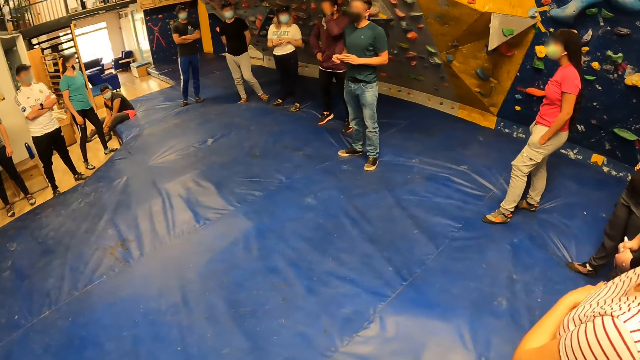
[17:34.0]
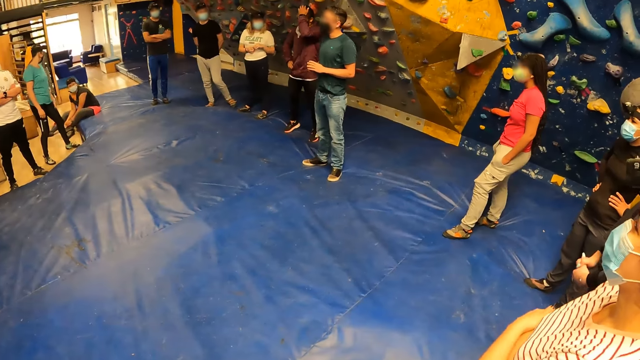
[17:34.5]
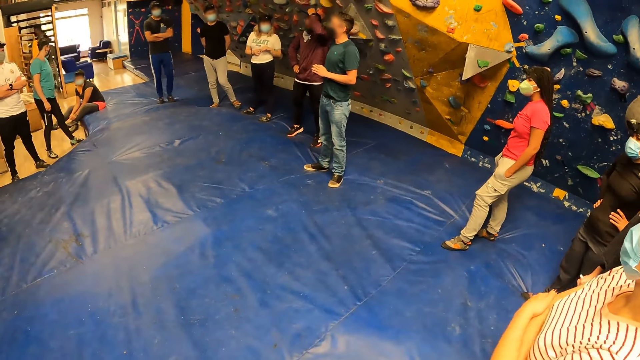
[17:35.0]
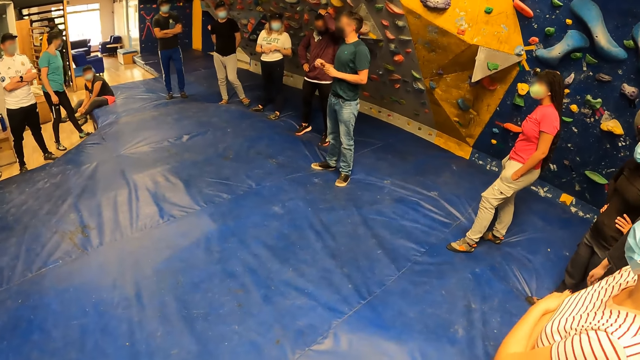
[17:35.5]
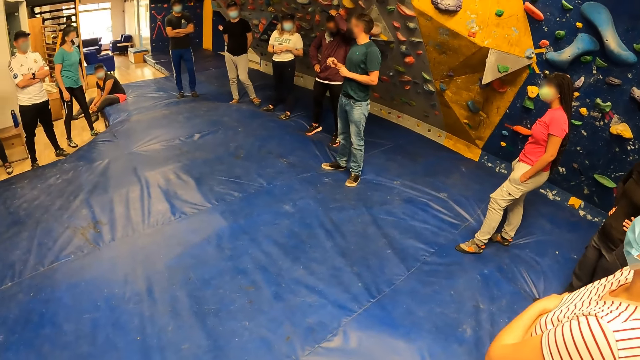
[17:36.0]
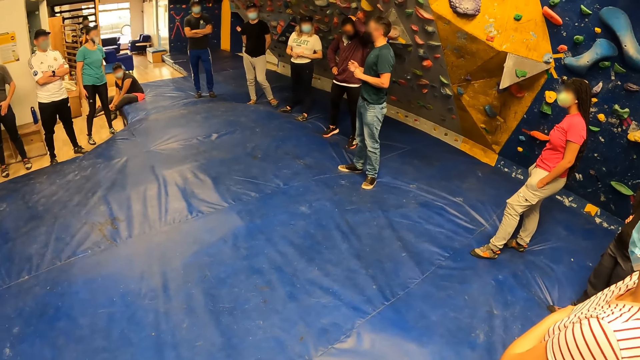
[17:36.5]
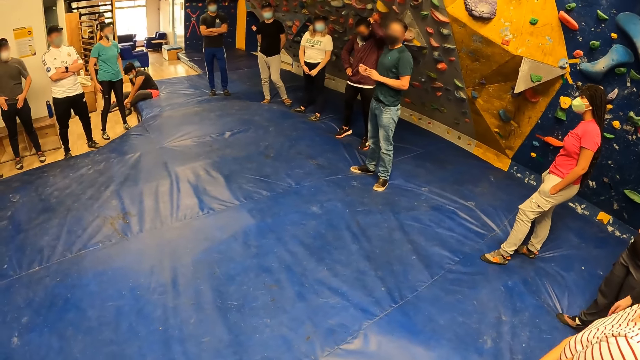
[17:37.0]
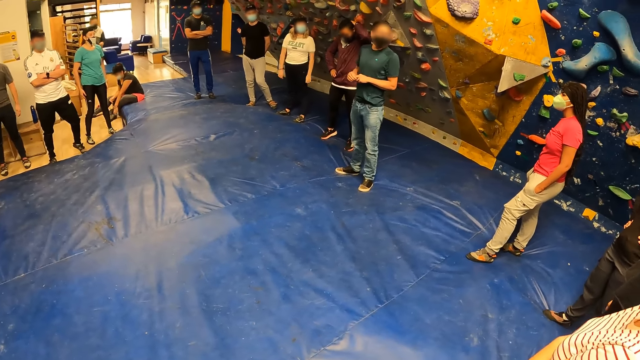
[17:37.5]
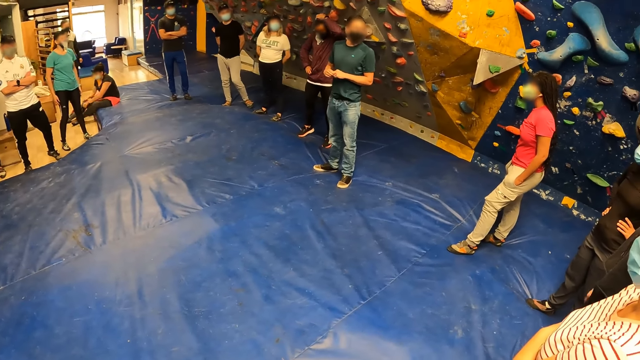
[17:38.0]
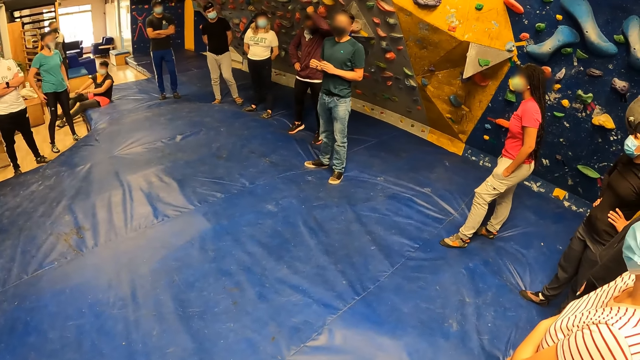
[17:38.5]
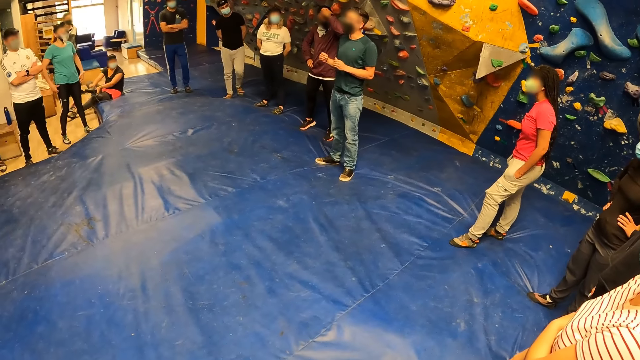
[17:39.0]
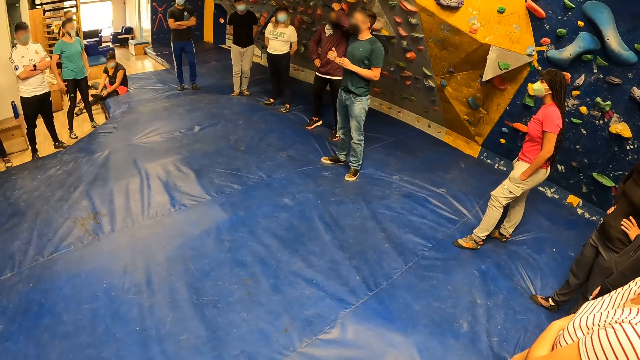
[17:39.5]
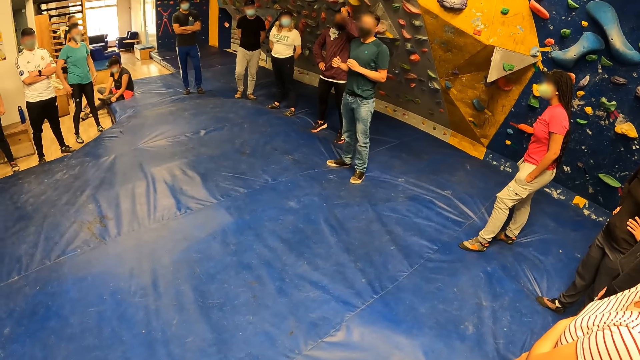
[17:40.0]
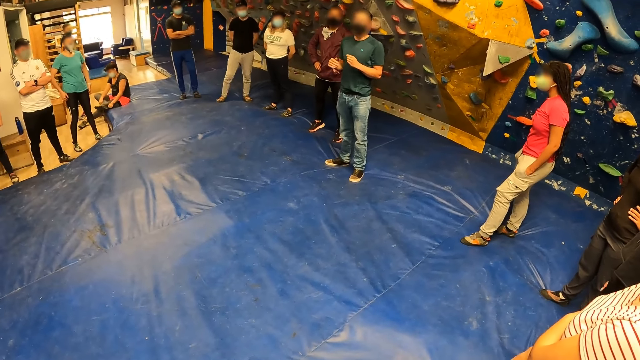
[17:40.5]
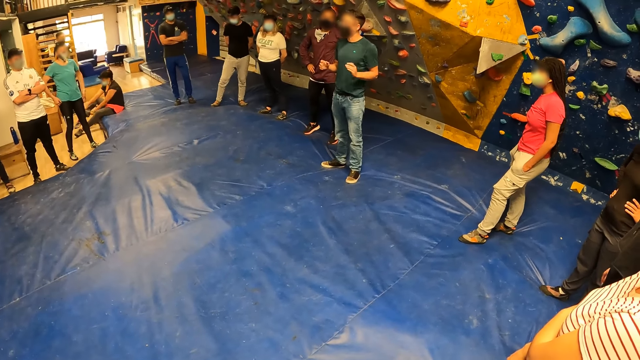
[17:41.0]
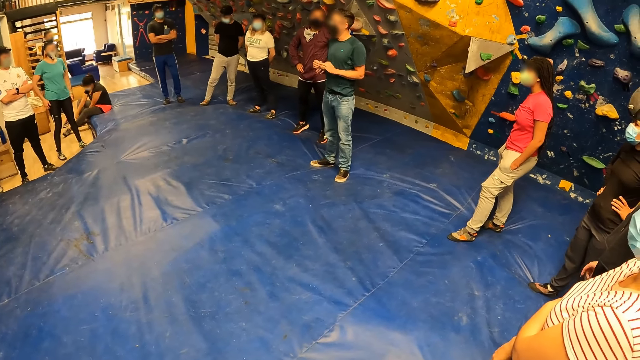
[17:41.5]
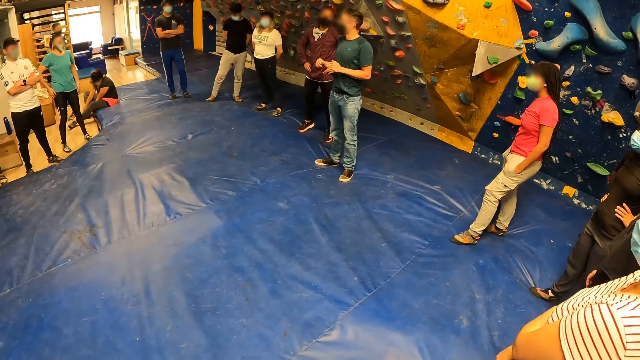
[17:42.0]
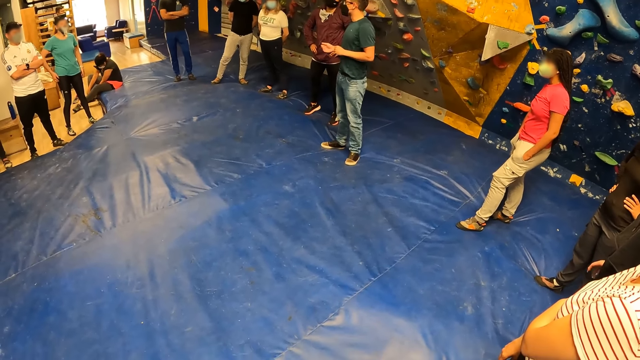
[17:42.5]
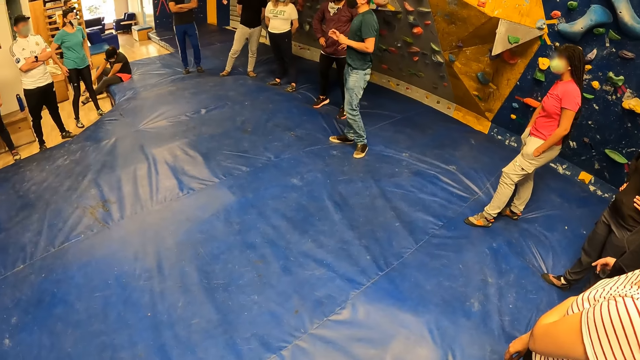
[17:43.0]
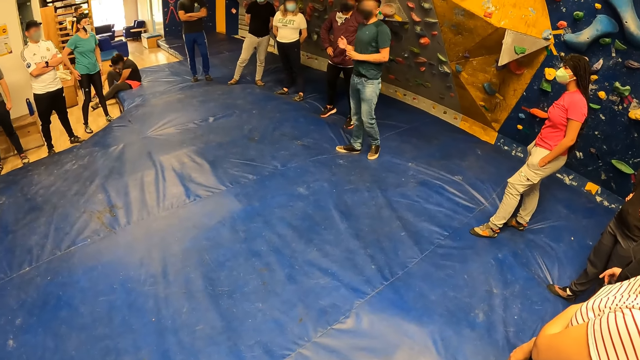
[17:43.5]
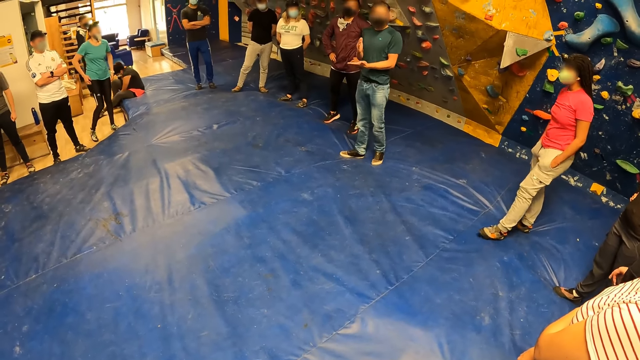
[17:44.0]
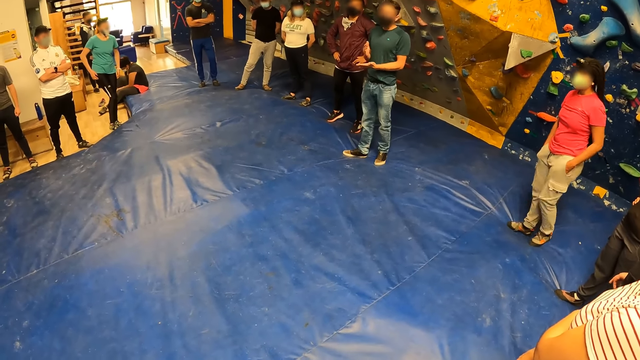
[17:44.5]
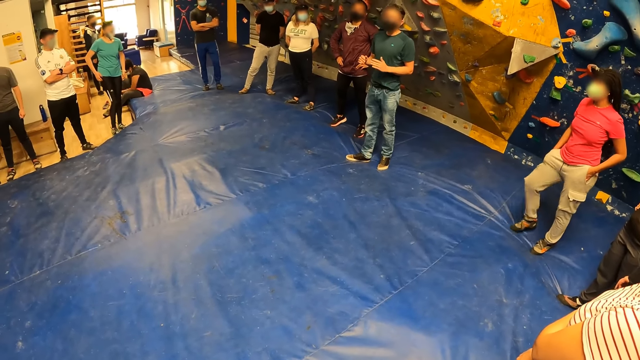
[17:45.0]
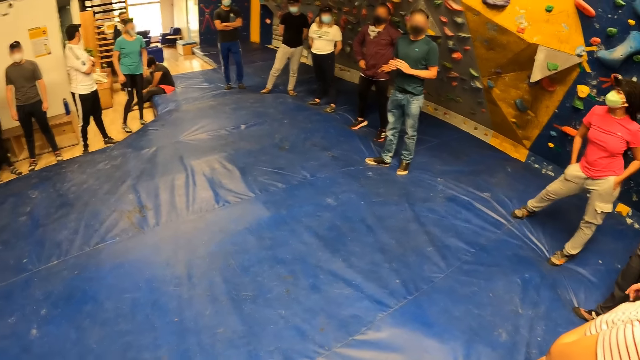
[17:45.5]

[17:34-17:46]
A woman folds her hands. A man touches his head with his left hand. The man places his left hand on his waist. Another man interacts with friends.

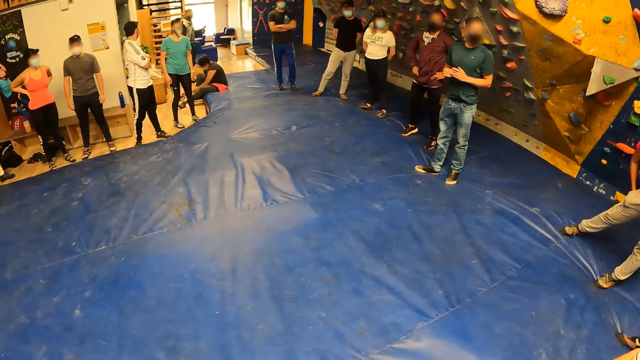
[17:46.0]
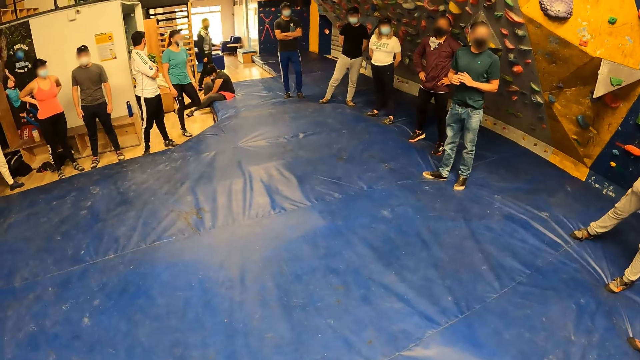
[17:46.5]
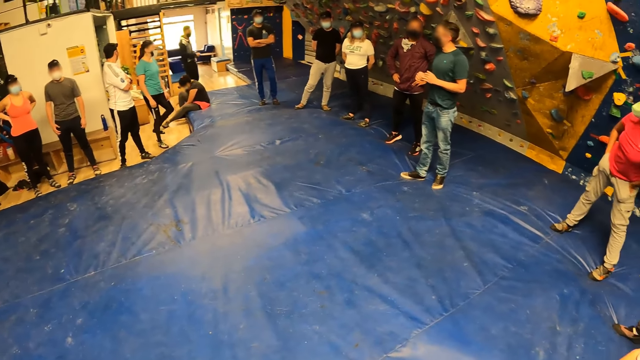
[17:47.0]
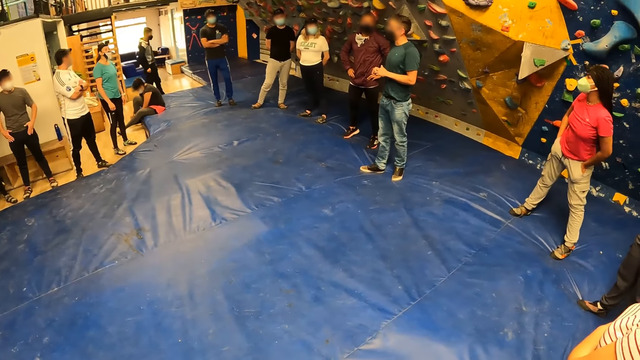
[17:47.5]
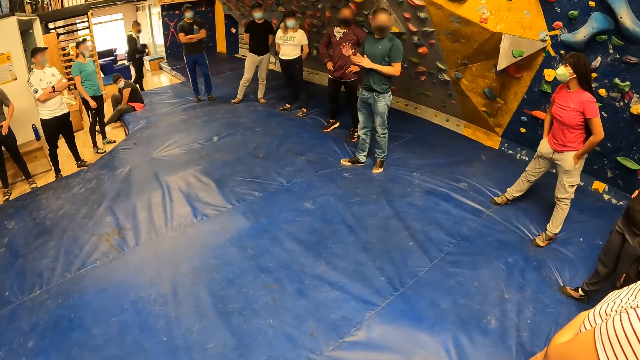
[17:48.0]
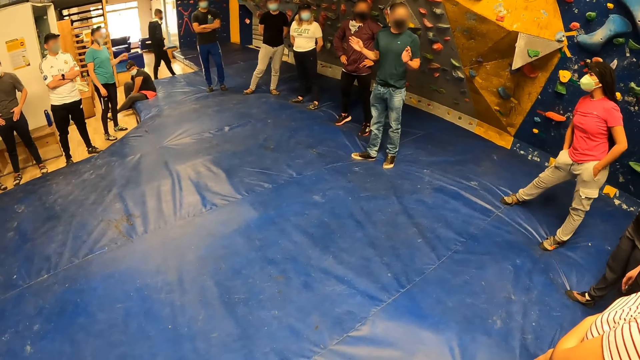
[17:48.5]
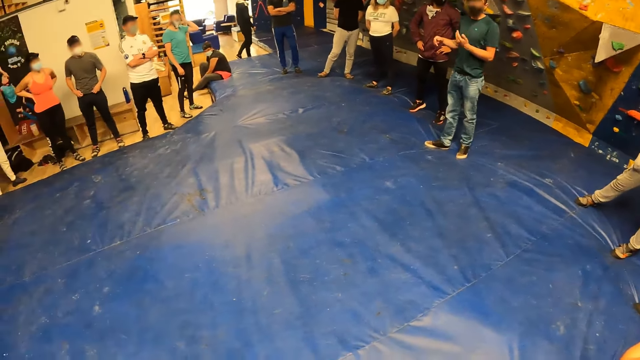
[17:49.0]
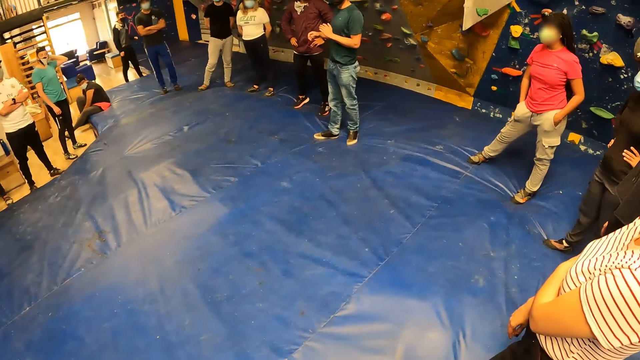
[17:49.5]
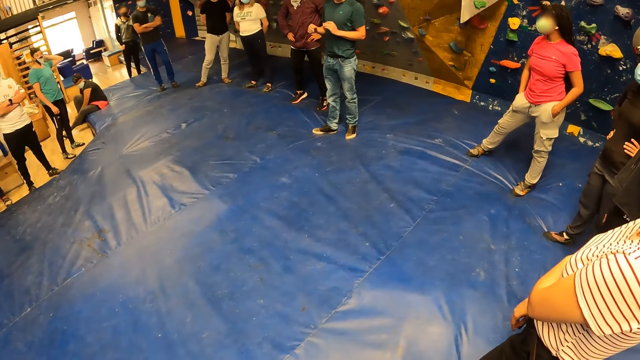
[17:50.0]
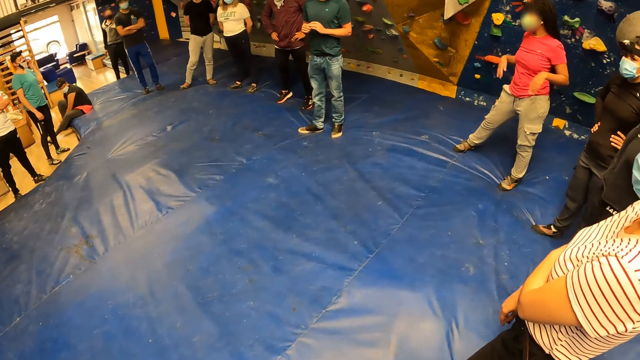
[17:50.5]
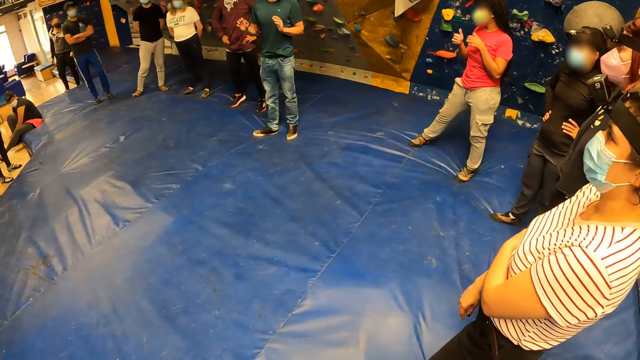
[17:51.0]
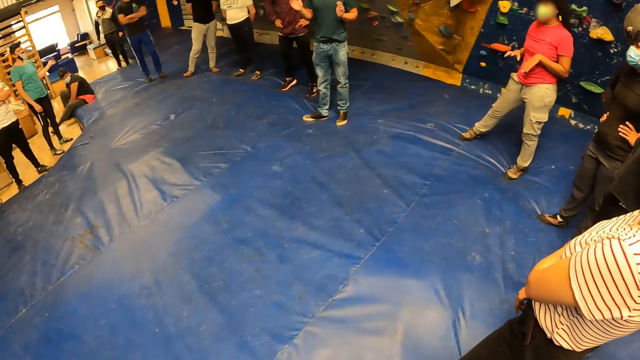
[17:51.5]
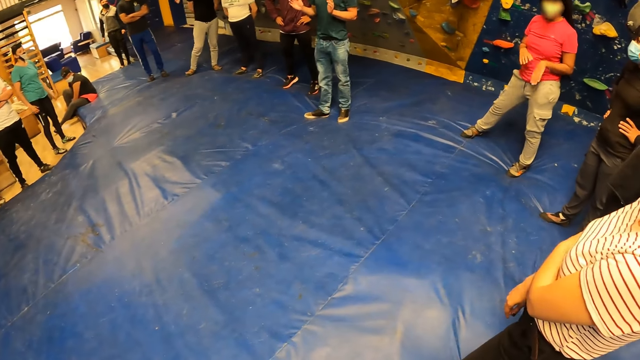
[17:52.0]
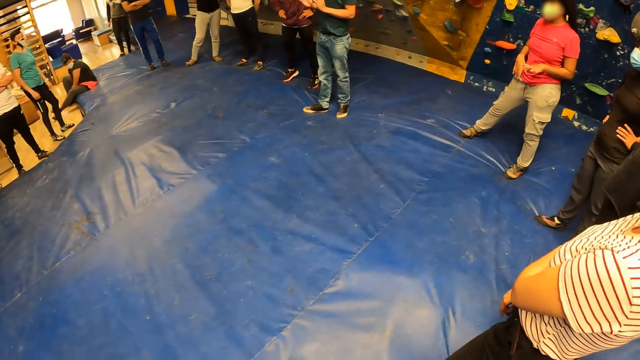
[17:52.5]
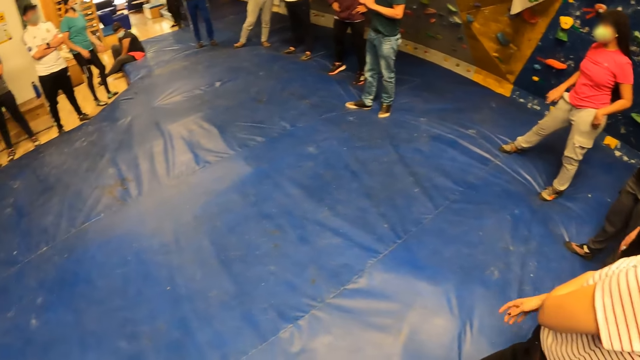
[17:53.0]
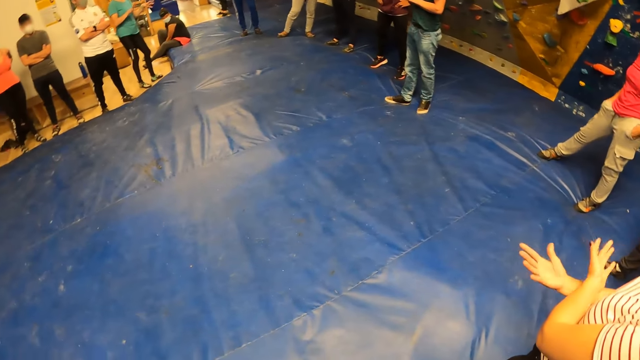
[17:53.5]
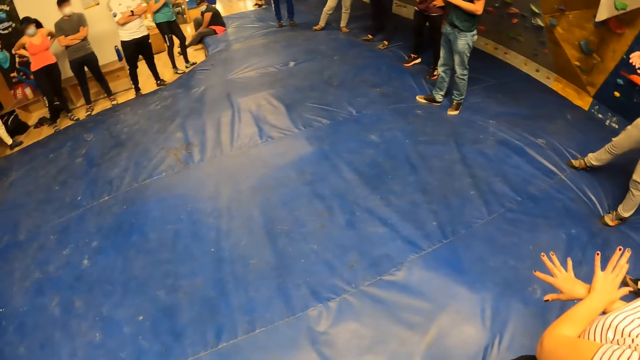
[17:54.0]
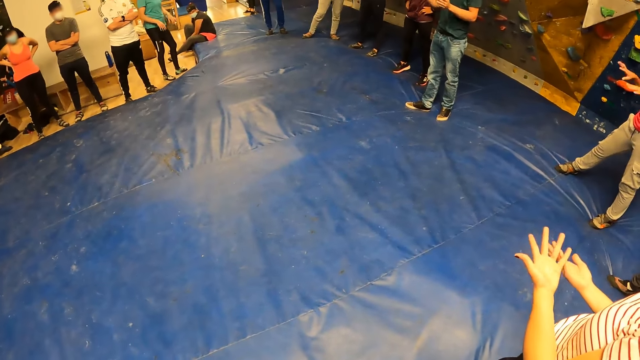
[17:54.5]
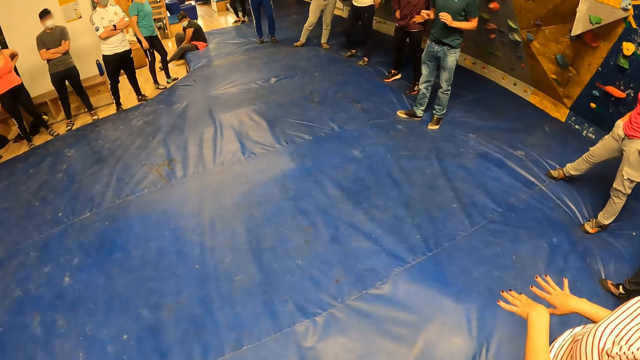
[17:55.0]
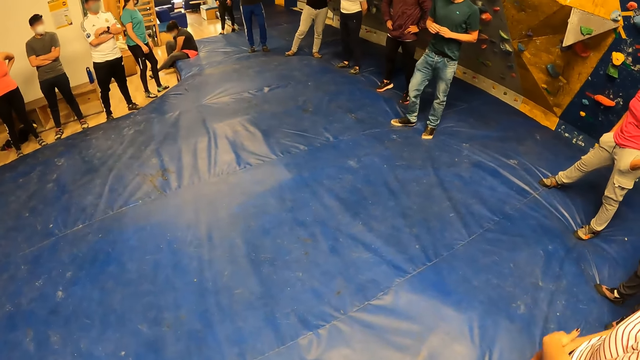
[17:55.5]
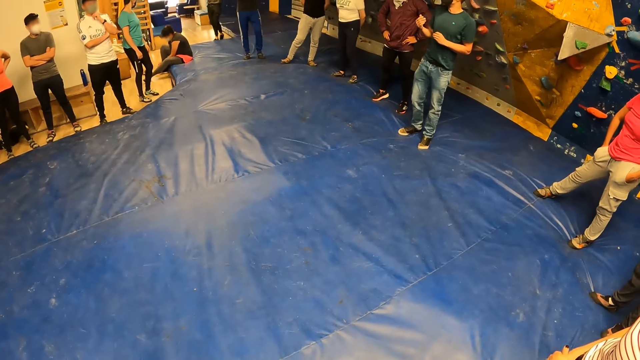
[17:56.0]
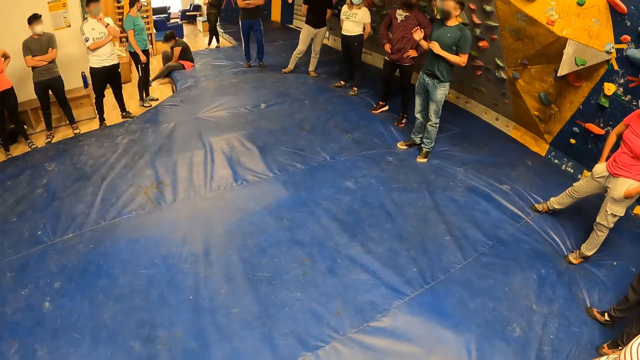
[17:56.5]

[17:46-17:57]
A man walks. Another man interacts with friends.
